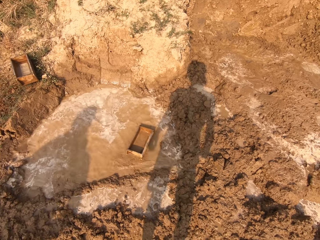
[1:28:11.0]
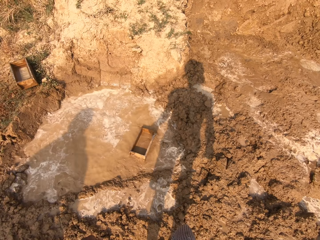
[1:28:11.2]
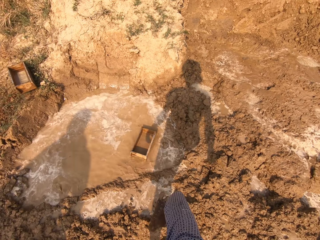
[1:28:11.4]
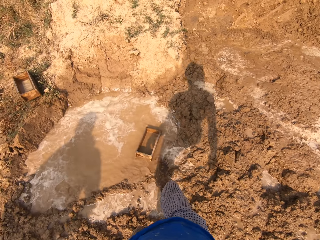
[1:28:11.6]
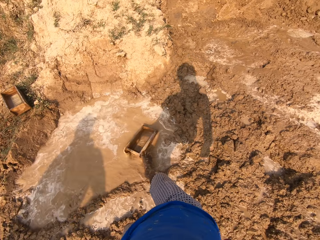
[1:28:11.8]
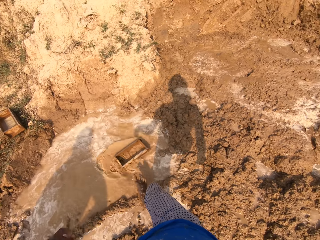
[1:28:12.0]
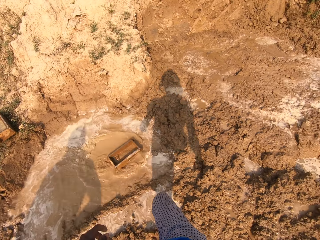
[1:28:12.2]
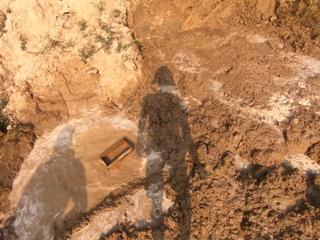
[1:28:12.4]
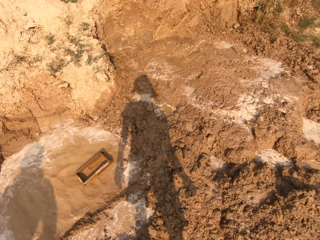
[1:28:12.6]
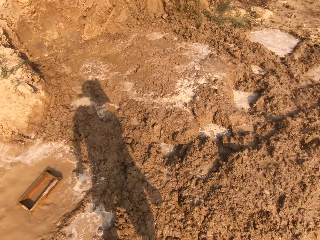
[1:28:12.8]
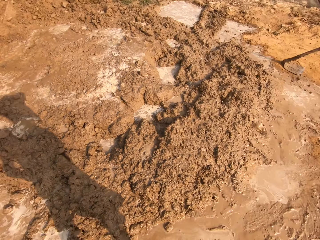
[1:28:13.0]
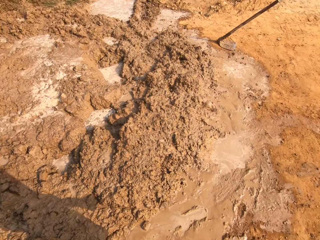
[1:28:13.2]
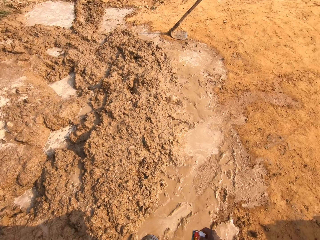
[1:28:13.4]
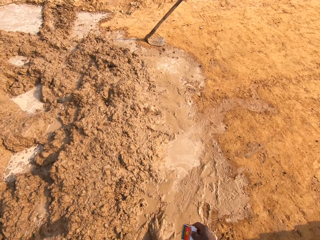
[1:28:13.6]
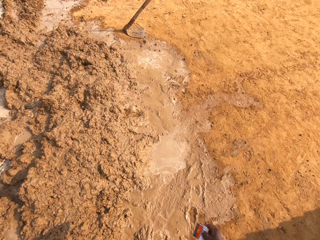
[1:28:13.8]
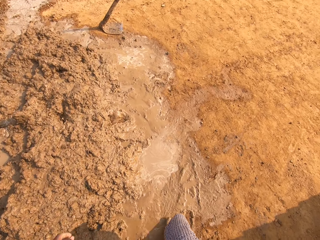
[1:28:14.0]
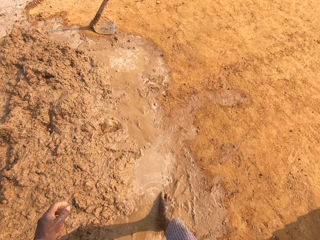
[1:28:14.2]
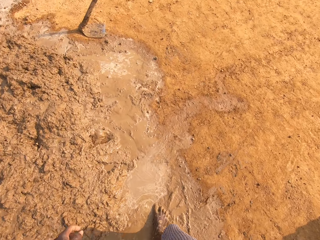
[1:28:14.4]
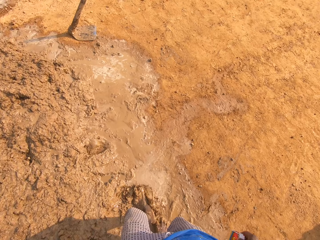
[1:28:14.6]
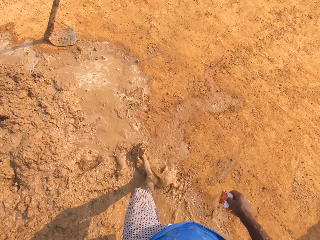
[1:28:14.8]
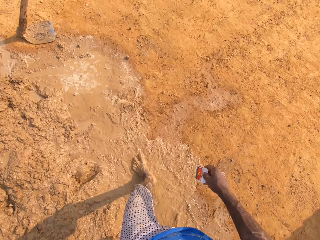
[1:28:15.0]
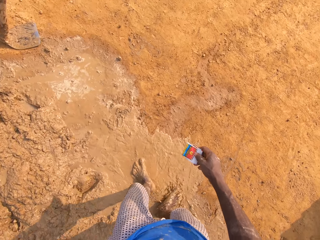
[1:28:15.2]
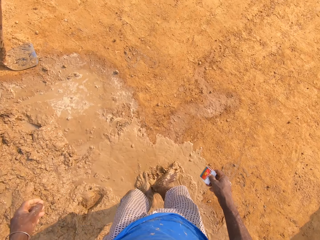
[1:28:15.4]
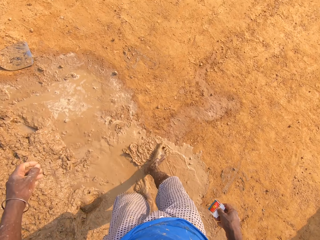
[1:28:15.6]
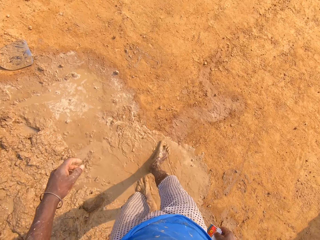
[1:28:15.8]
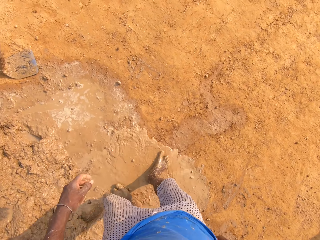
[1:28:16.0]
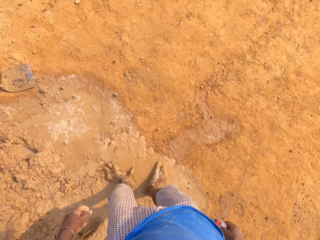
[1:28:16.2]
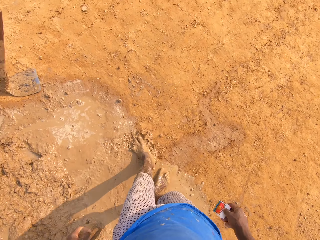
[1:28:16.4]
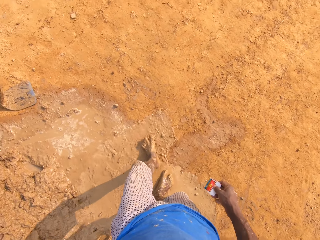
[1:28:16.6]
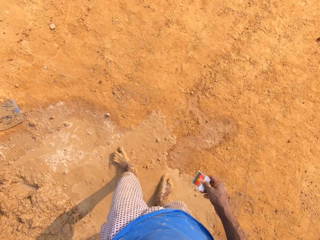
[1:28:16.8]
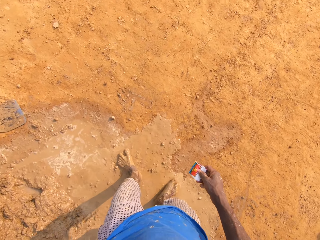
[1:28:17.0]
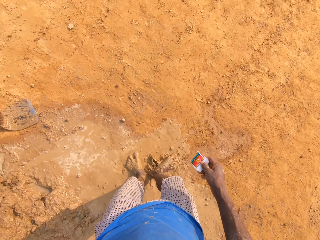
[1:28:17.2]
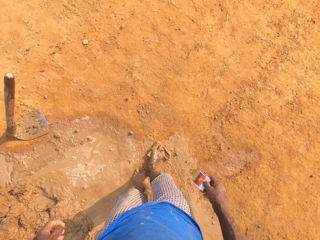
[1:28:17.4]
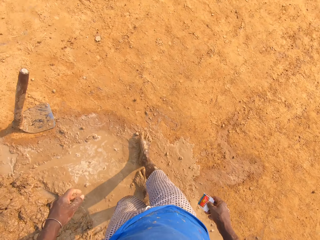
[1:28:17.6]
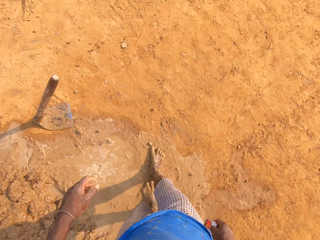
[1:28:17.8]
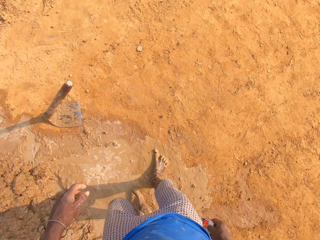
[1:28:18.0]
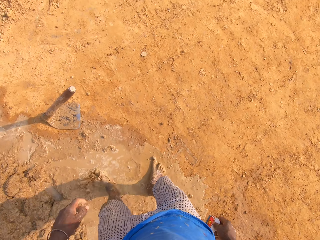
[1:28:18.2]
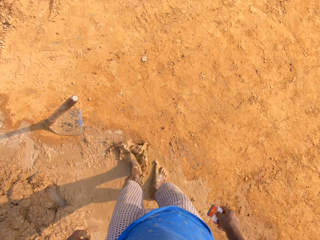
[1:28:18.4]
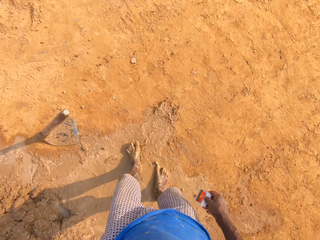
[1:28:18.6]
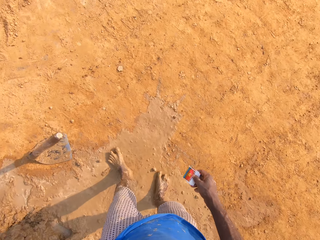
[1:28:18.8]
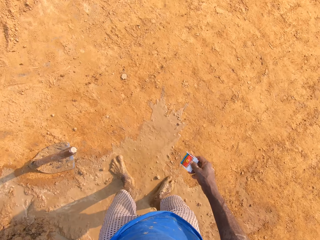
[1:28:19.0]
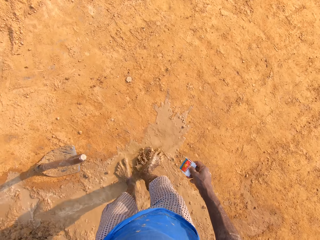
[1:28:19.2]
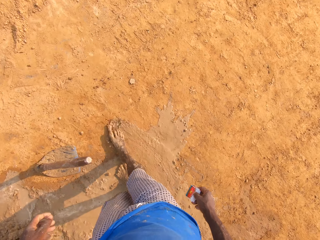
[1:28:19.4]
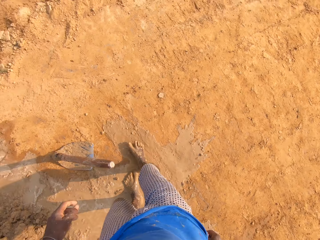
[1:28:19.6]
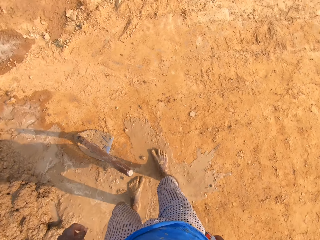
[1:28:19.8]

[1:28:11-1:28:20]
The camera wearer pushes a rectangular wooden brick molder in a pool of muddy water with his right leg. He walks on the ground. He is carrying a sachet of smokeless tobacco. He splashes water with feet across a dirt field. He moves the mud on the ground with his legs.

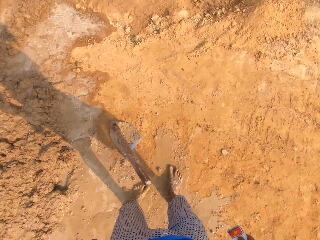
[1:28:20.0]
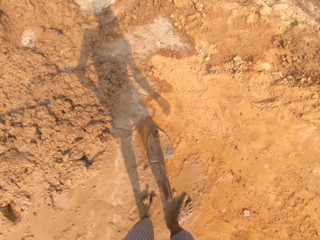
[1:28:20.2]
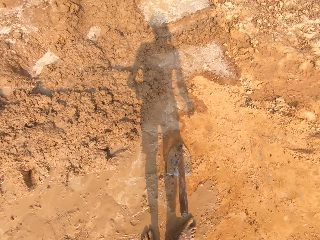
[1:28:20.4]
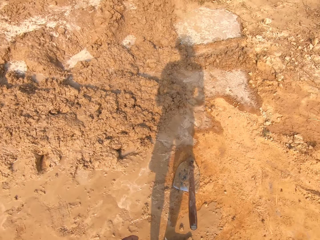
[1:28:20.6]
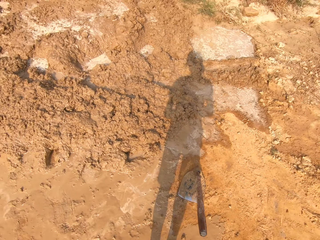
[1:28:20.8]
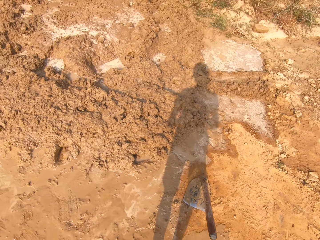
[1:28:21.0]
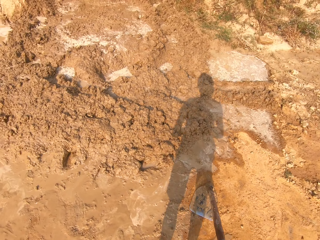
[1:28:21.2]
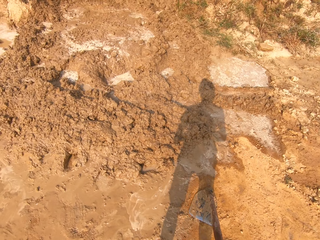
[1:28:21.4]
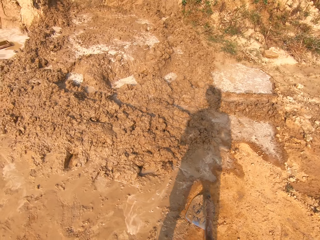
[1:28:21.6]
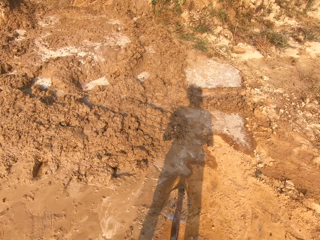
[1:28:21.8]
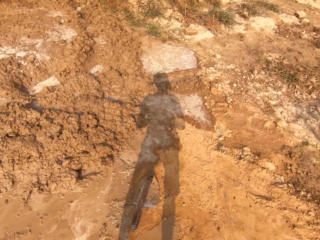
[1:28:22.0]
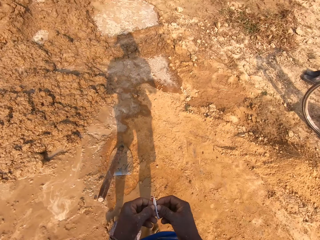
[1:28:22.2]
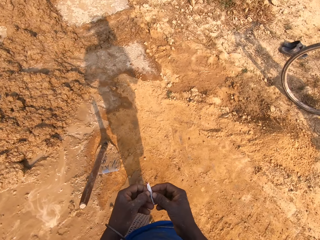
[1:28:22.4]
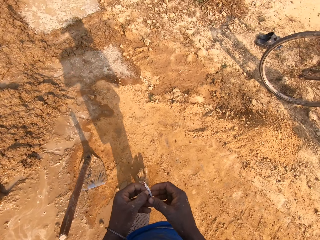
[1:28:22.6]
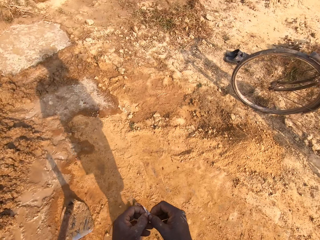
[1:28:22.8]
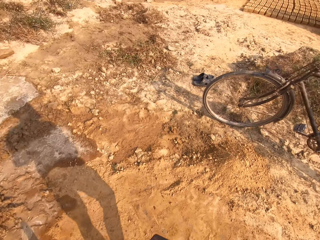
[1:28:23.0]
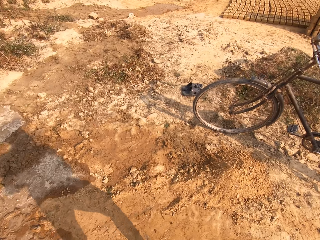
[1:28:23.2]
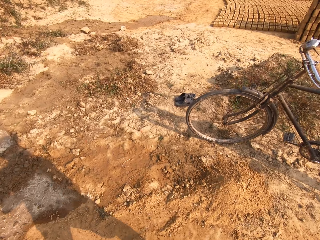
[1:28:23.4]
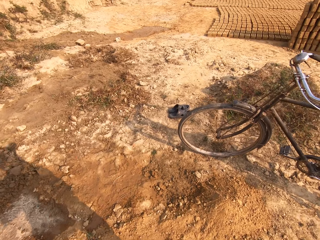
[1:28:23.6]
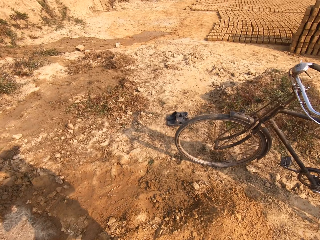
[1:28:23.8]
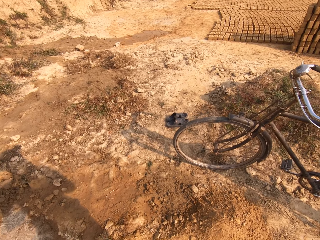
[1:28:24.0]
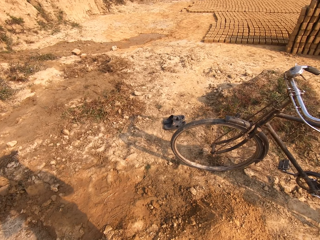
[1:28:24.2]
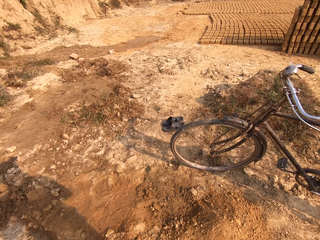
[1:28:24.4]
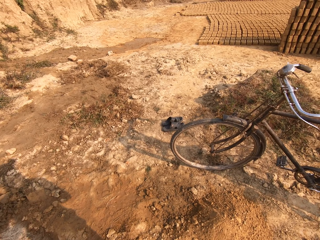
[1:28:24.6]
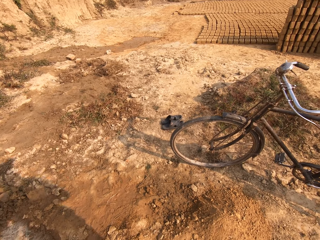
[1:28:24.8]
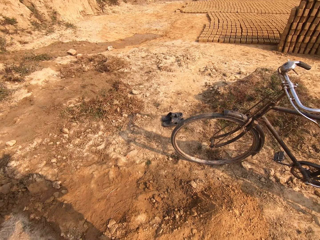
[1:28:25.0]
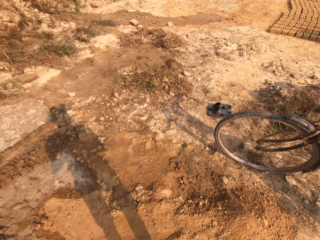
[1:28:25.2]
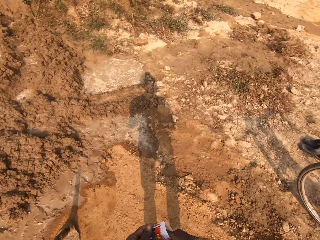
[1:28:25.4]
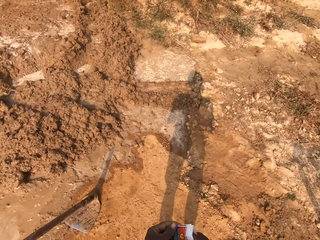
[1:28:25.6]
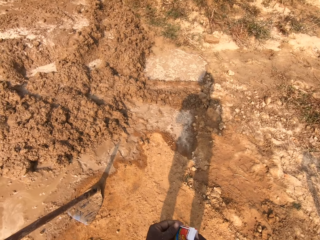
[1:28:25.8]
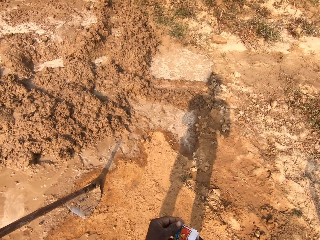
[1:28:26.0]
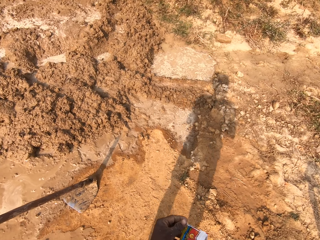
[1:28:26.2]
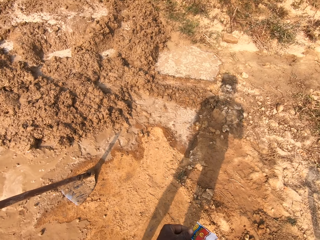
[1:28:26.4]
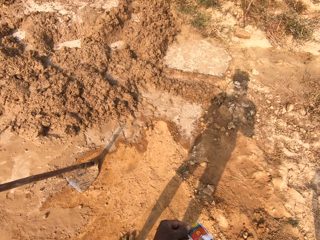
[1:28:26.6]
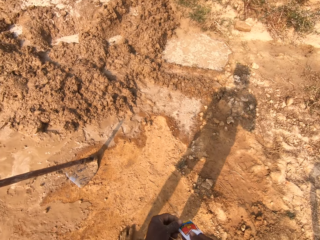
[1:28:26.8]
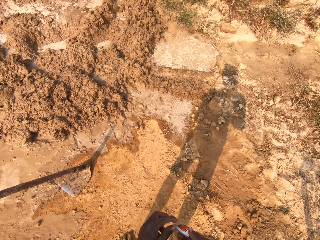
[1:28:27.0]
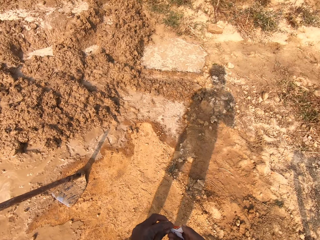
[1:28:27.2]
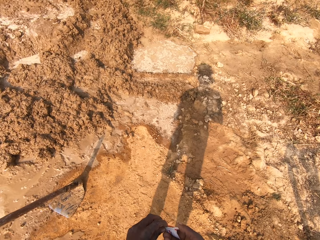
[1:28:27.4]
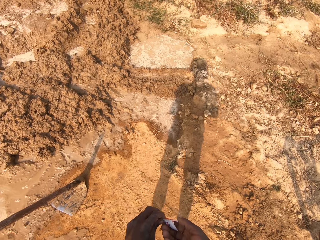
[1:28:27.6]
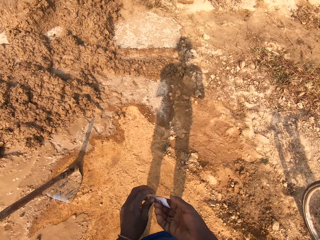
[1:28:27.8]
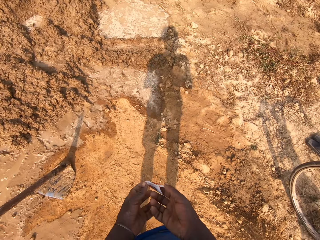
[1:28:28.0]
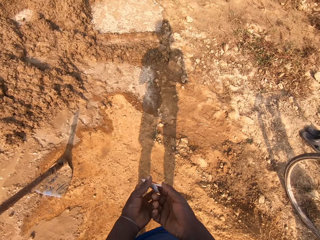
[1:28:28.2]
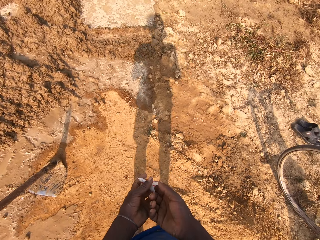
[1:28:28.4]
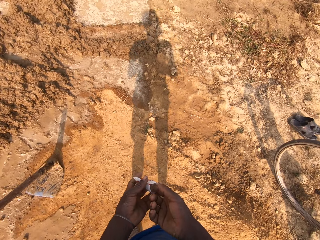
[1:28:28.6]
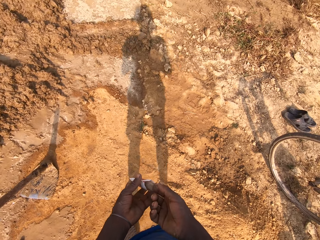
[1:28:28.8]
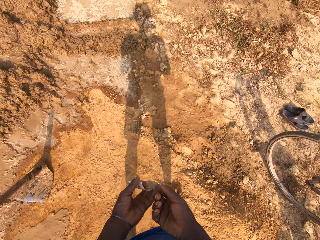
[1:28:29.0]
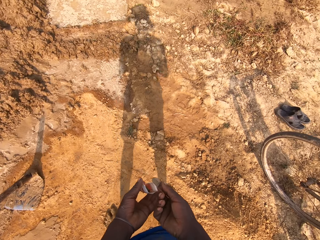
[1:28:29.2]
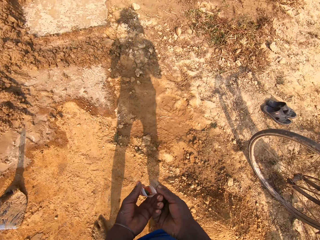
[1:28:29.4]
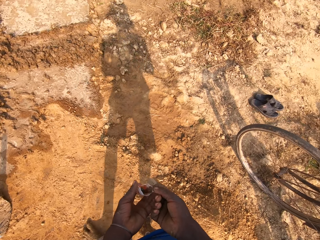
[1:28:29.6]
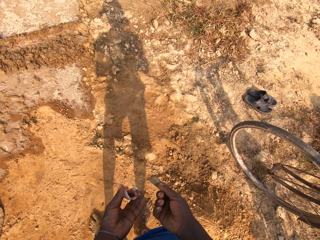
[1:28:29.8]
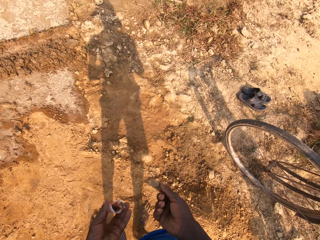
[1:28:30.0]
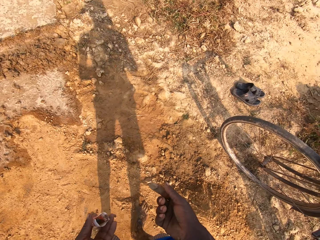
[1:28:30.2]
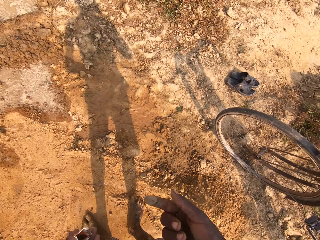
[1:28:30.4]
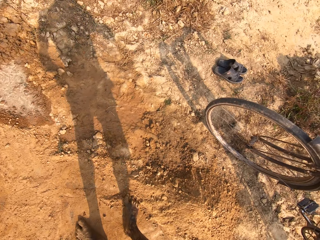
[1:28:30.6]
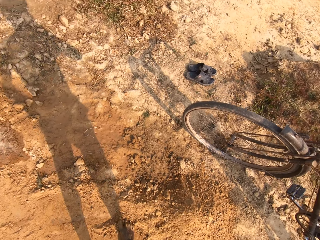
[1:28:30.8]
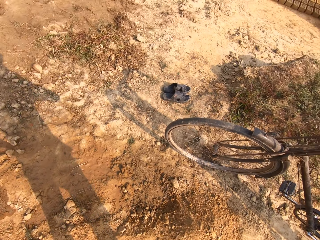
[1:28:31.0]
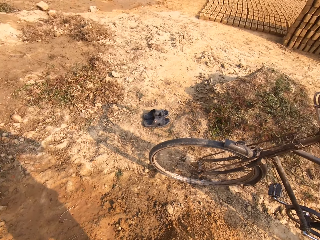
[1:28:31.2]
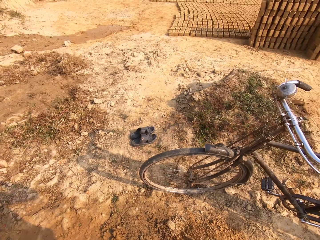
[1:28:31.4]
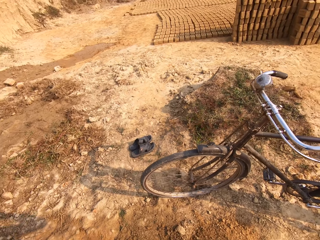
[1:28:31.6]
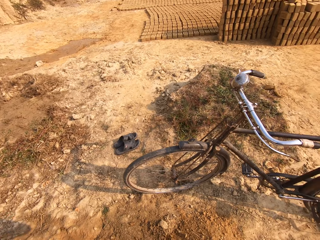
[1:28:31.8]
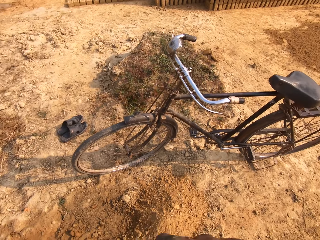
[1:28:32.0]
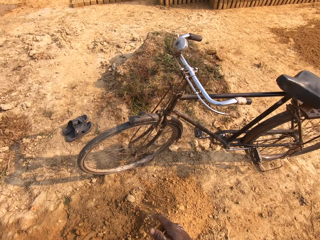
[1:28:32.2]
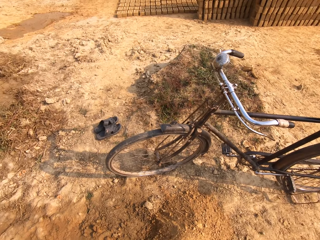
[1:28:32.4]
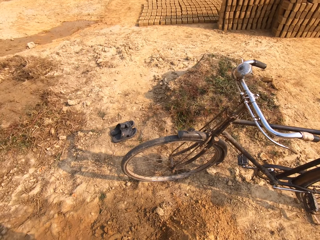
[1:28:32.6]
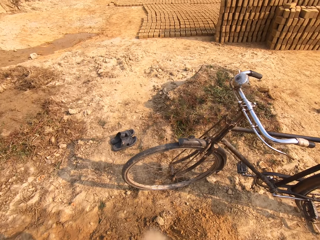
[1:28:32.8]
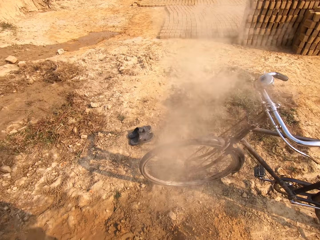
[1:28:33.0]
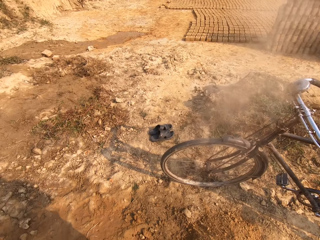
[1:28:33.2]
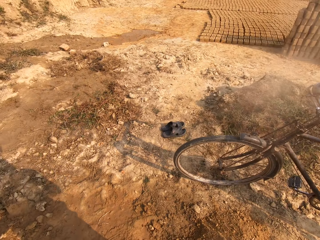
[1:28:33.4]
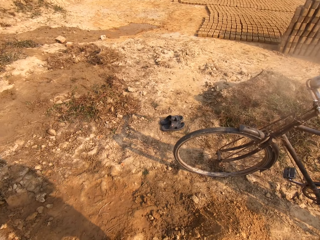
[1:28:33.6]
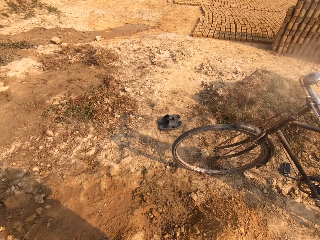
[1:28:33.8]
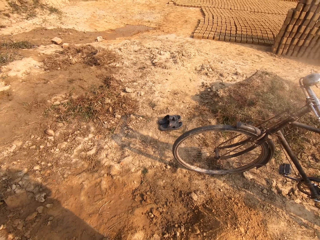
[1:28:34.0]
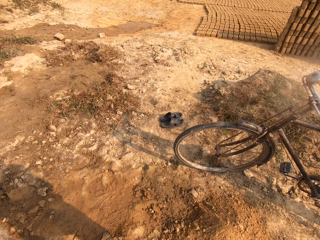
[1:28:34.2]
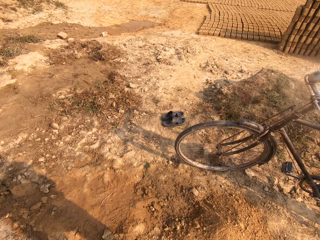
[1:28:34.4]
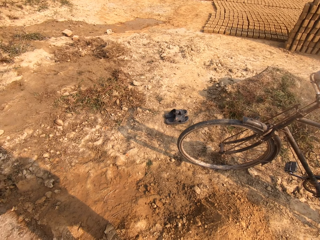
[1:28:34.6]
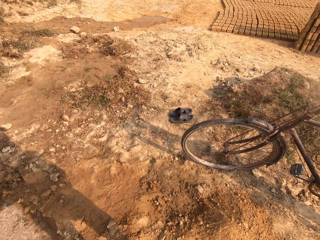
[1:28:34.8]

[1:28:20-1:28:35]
The camera wearer turns around a field. He stands on the ground. He walks on the ground. He holds something with his hands. He opens a sachet. He stands on the ground. He moves towards a bicycle. He opens the sachet. He holds the sachet with both hands. He takes out a powder content from the sachet in his hand with his finger. He lifts his hand.
